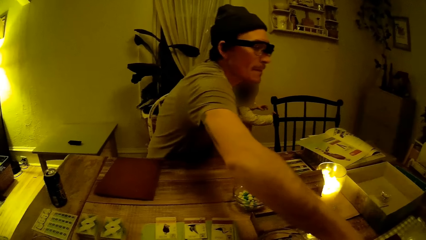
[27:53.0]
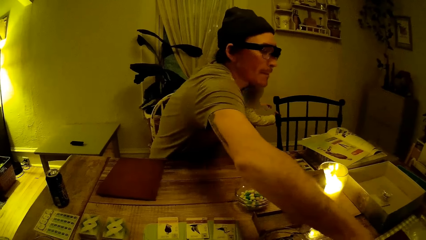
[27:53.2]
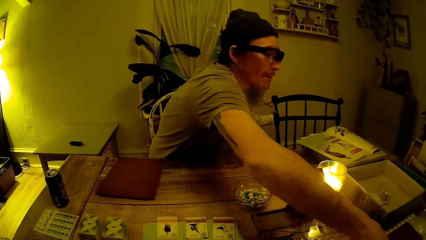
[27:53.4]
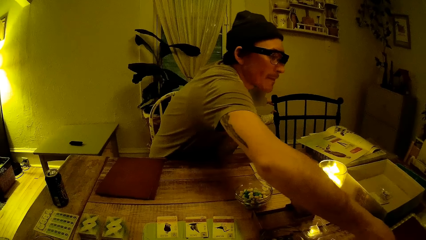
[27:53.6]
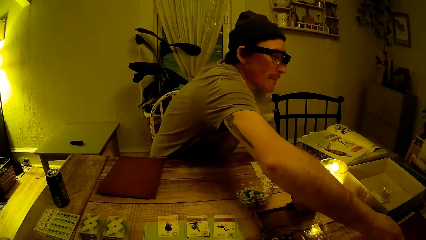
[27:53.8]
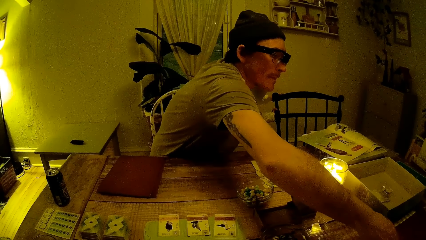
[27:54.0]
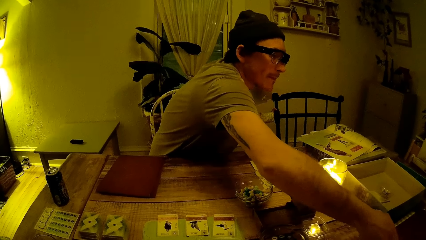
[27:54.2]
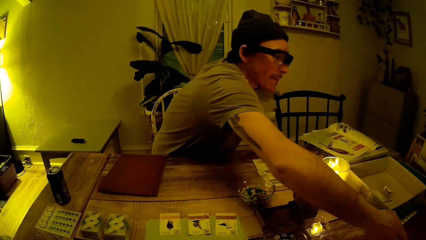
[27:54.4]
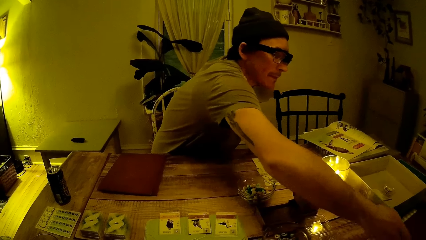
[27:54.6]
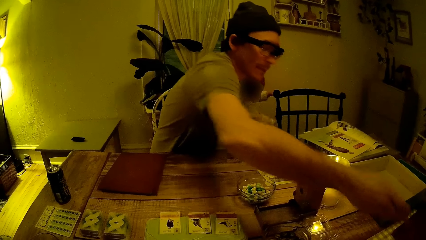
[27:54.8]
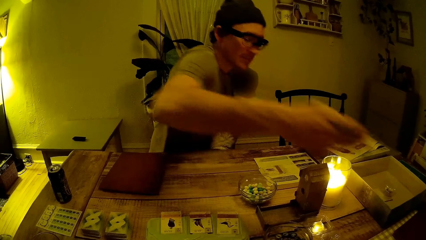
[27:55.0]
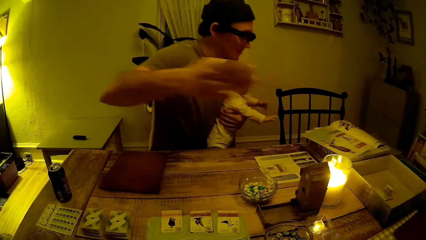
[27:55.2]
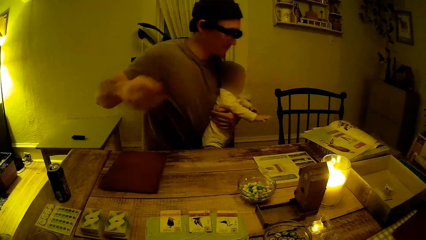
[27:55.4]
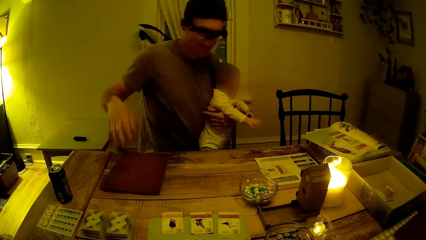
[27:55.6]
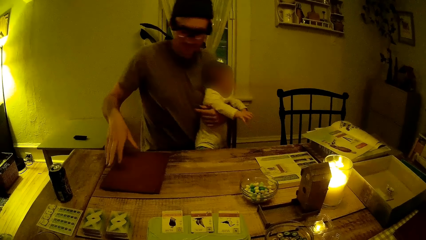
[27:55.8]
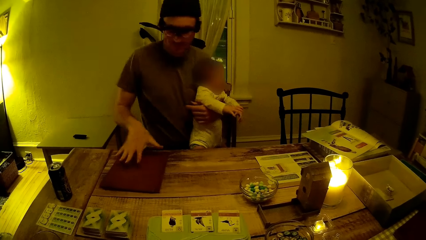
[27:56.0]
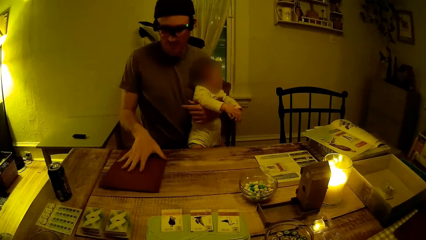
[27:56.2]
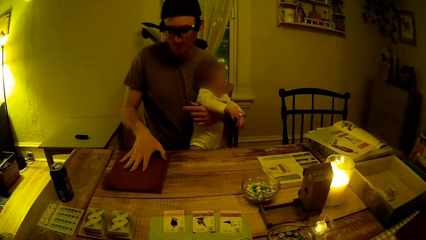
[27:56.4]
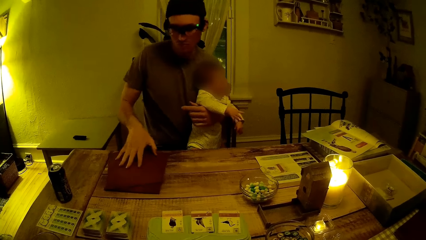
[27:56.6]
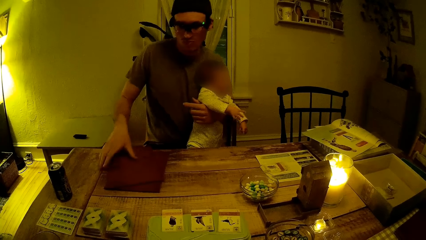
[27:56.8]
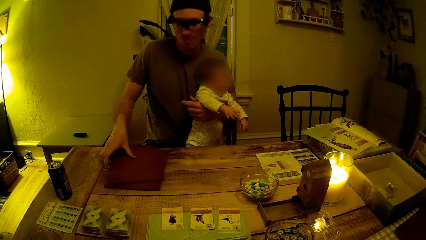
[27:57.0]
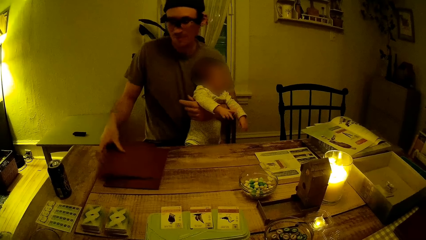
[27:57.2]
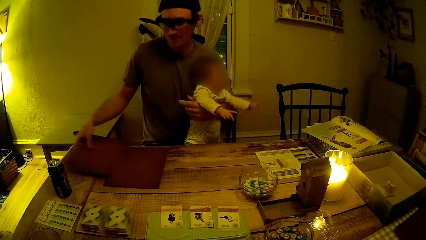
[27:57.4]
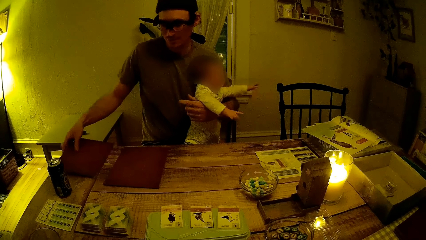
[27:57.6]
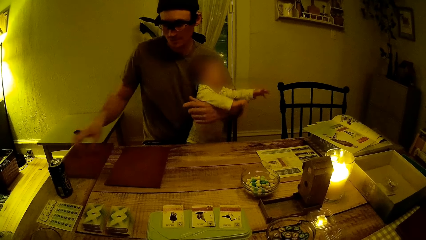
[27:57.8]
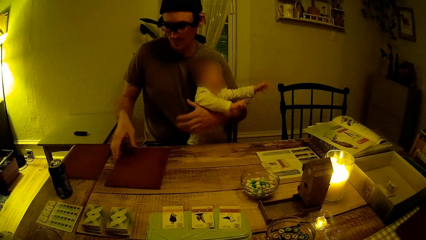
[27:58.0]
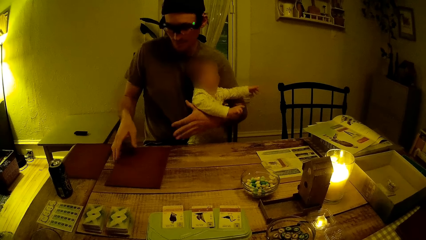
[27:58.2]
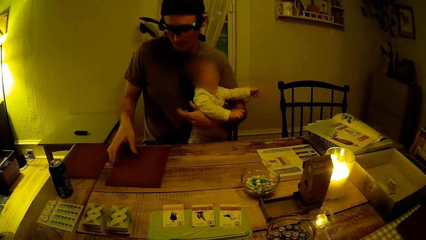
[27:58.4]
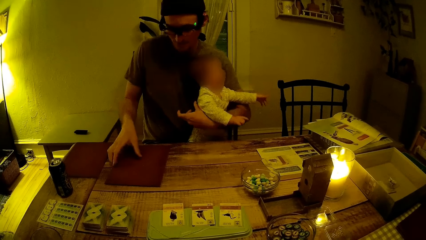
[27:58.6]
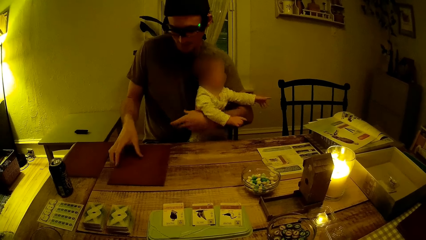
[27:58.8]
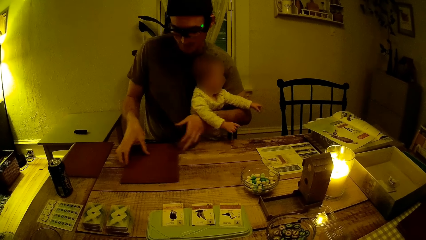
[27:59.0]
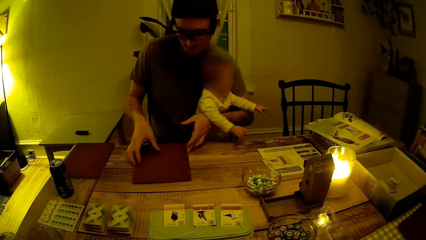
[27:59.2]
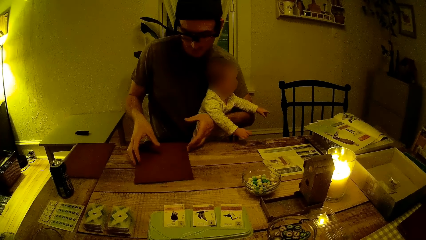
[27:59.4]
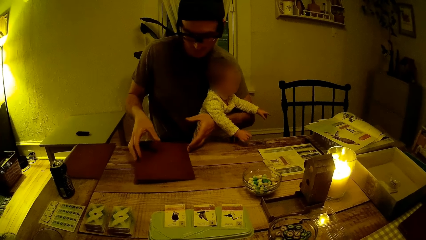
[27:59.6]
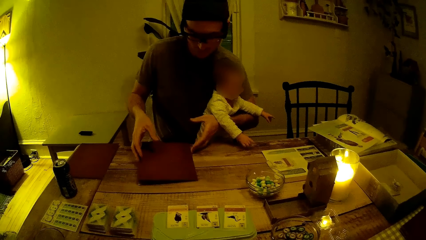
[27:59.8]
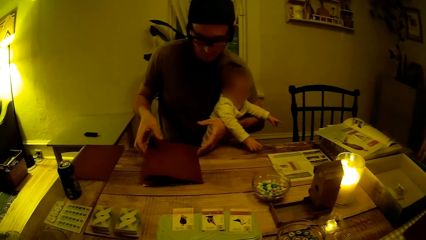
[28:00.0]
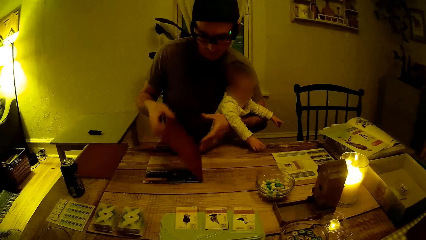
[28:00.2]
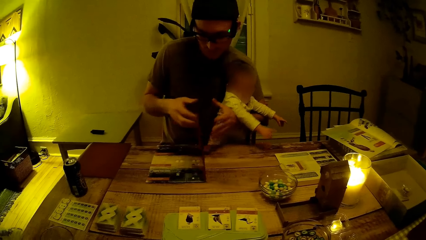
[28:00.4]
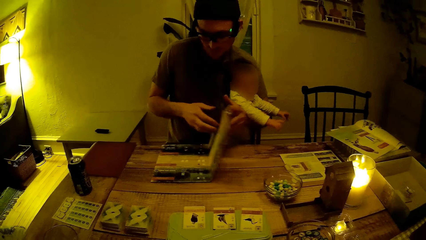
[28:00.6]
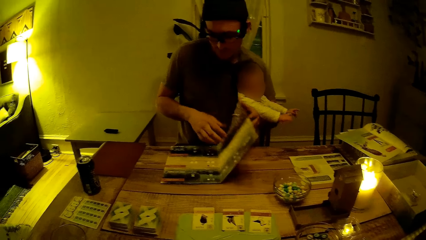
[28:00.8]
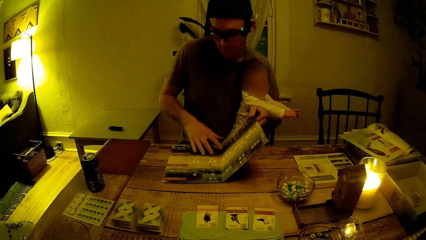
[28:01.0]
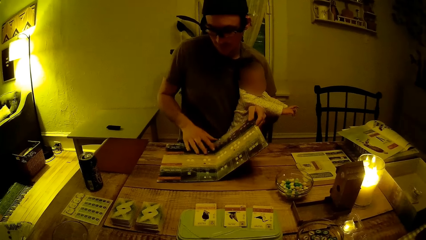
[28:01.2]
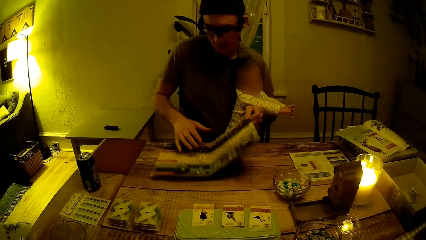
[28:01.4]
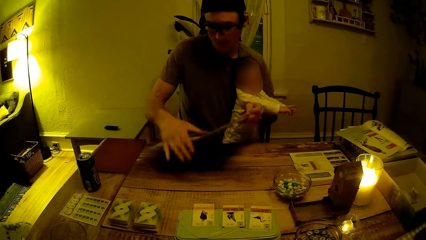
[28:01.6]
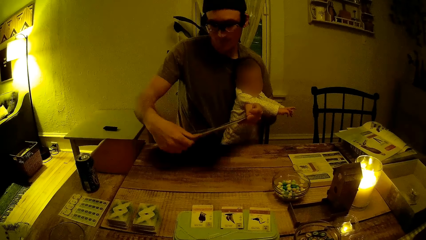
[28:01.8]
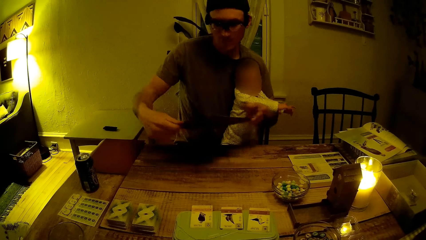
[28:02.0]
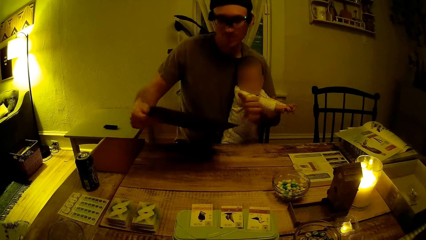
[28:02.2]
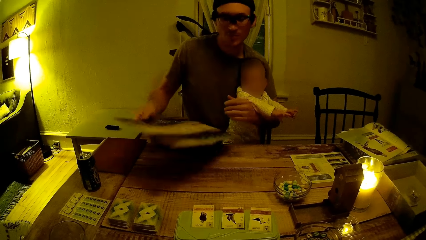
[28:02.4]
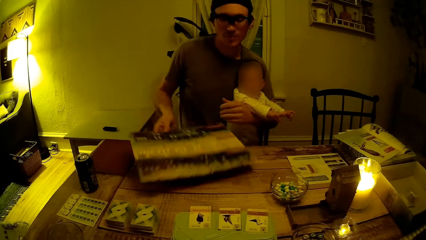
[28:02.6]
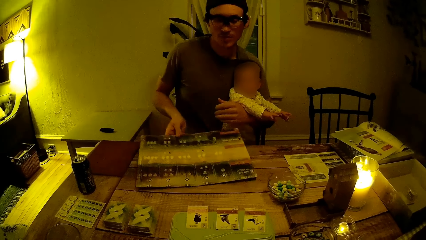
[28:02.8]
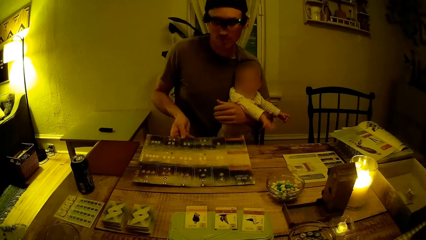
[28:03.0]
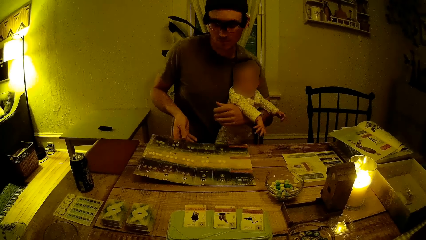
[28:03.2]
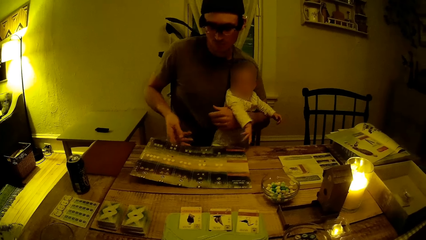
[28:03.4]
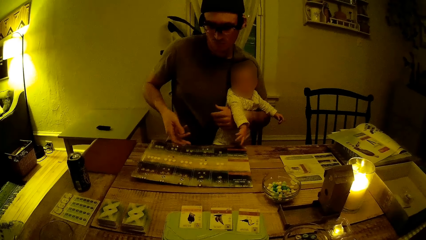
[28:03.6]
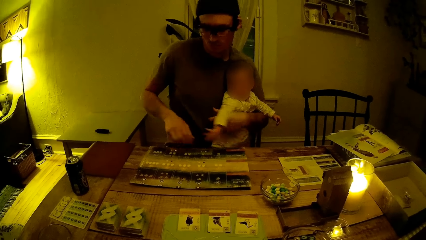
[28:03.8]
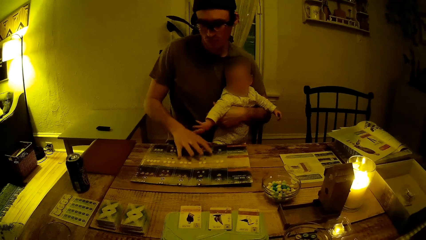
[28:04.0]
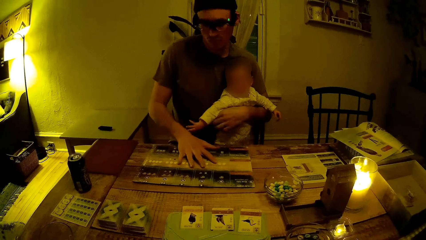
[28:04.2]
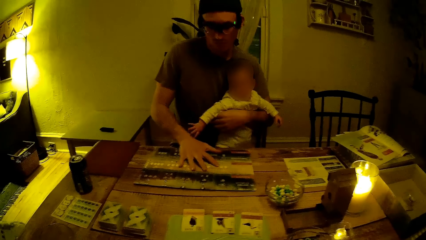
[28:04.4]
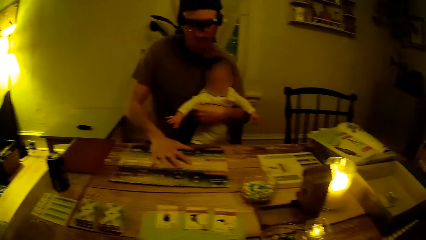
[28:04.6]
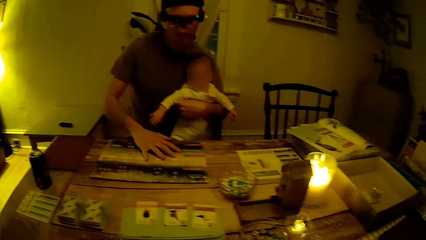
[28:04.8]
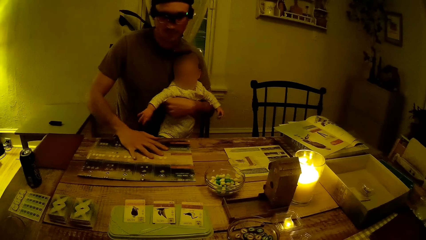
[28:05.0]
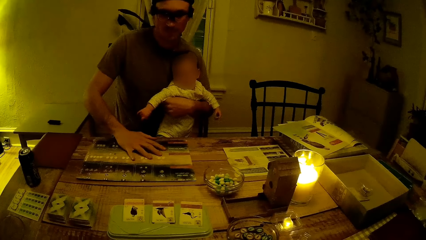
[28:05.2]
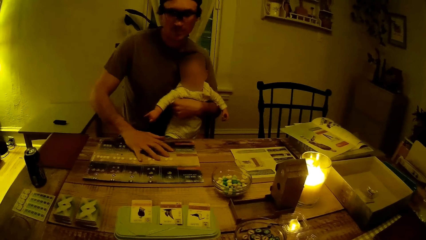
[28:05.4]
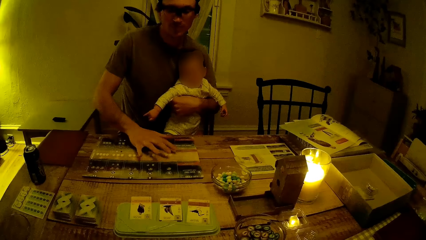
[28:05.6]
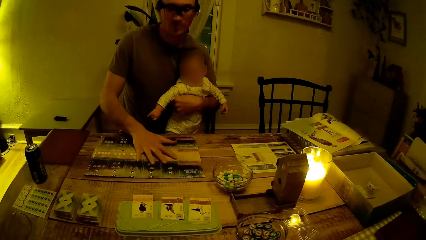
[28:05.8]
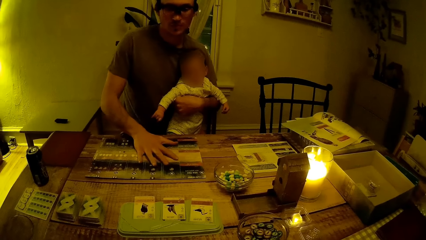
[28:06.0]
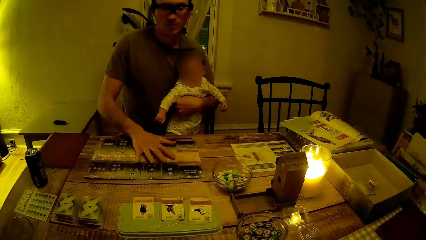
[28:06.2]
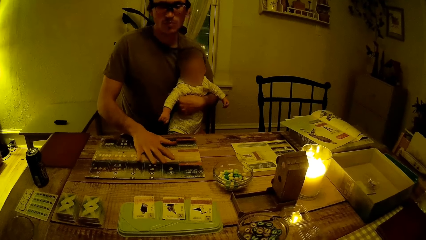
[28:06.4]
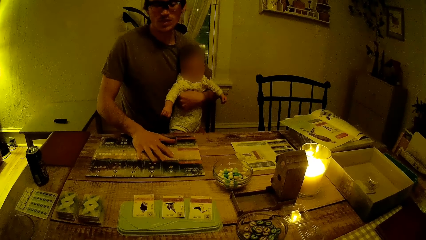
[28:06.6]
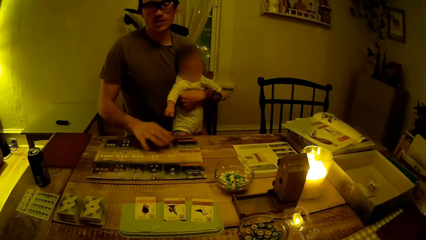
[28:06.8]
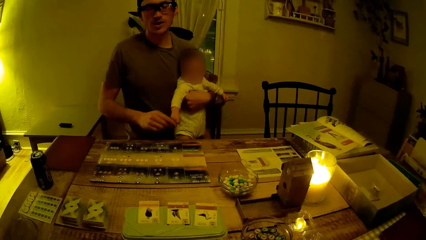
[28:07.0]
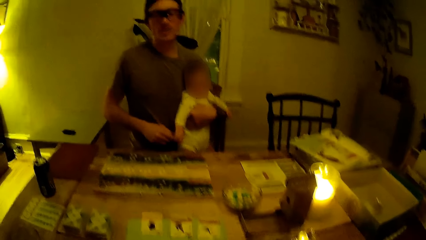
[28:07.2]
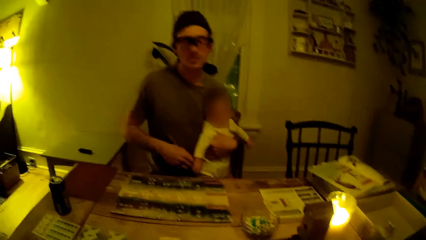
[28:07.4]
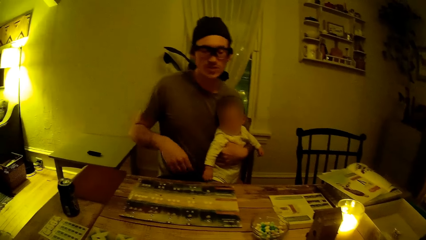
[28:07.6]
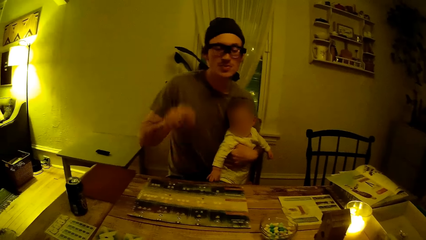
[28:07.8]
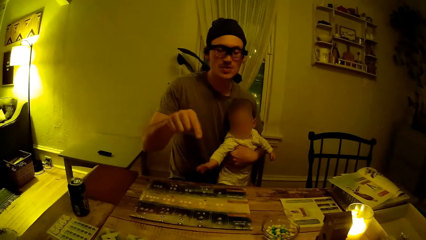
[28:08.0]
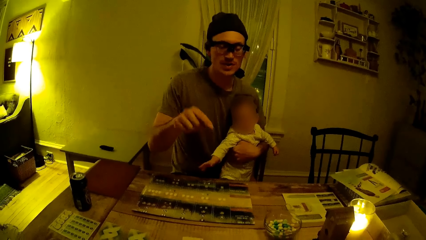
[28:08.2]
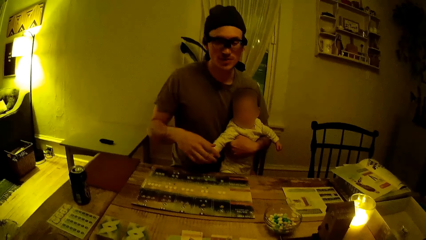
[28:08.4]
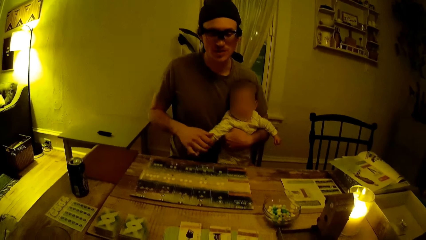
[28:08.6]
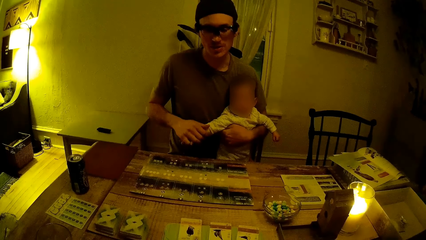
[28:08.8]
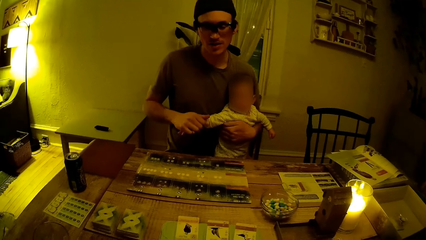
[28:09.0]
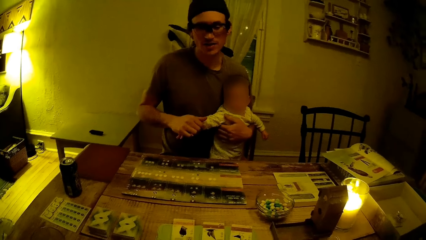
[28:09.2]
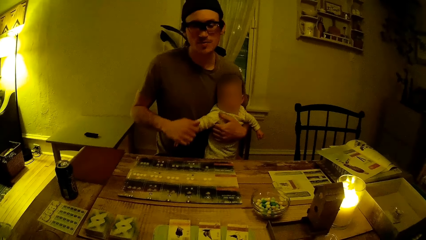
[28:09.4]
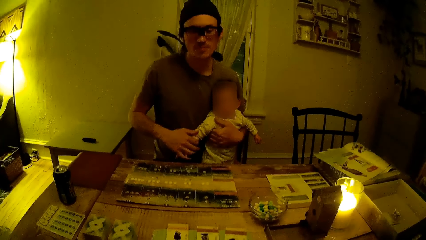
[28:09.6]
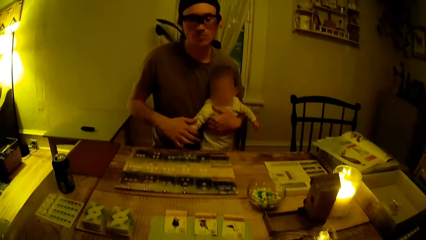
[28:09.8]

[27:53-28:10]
The baby holds the seat with his left hand, removes his left hand from the seat and removes his right hand from the seat. The man places the brown book in his right hand on the table, places his right hand on the brown book on the table, moves the brown book on the table with his right hand and places the book on the table with his right hand. The man opens the brown book with his right hand, places a cover page of the brown book in his right hand on his left hand, removes his right hand from the brown book in his hands, lifts the brown book with his left hand and places his right hand on the top of the book. The man removes his left hand from the brown book in his hands, rotates the brown book with his right hand and places the brown book in his right hand on the table. The camera wearer talks to a person. The man places his right hand on the brown book, removes his right hand from the brown book and holds the baby's right hand with his right hand.
